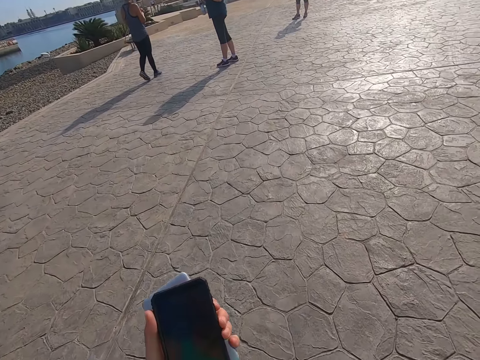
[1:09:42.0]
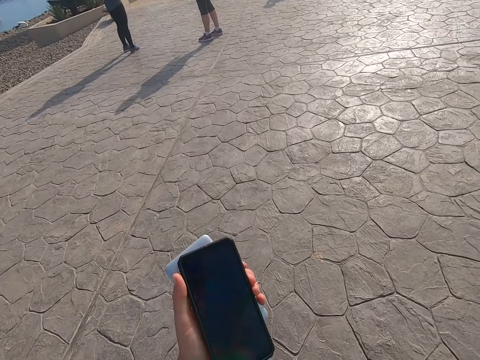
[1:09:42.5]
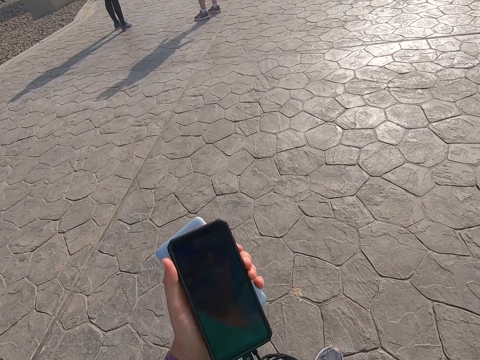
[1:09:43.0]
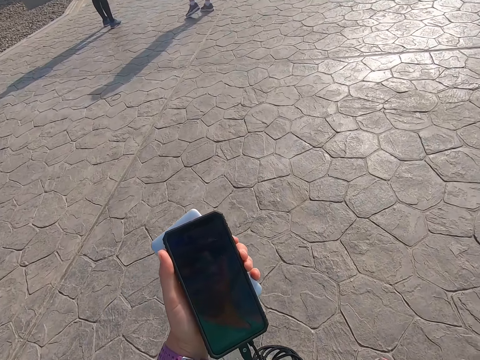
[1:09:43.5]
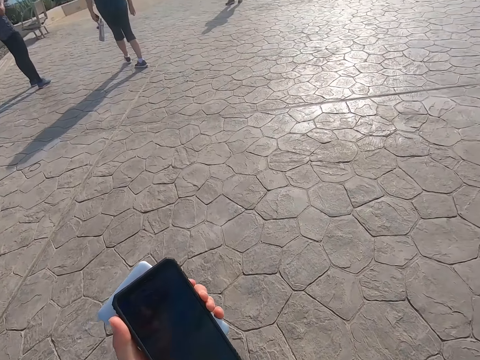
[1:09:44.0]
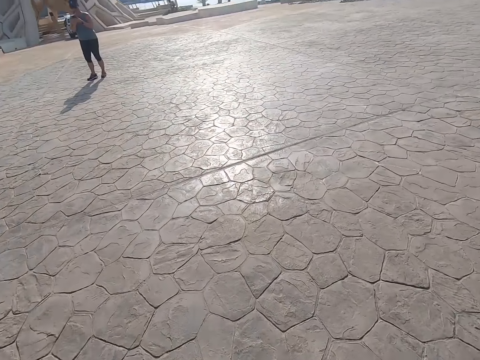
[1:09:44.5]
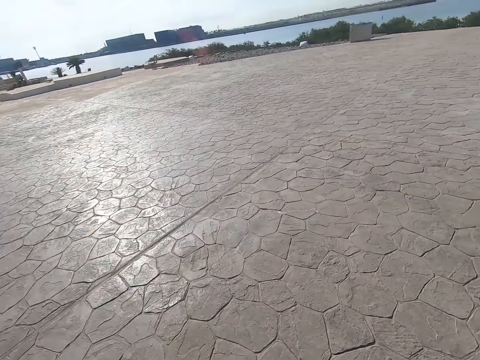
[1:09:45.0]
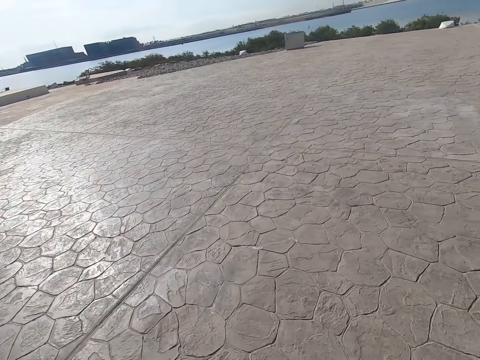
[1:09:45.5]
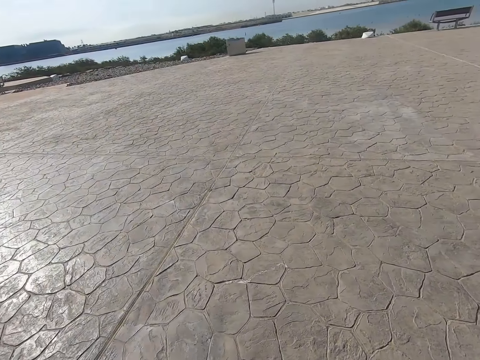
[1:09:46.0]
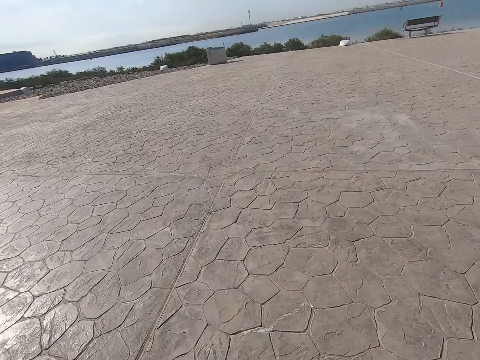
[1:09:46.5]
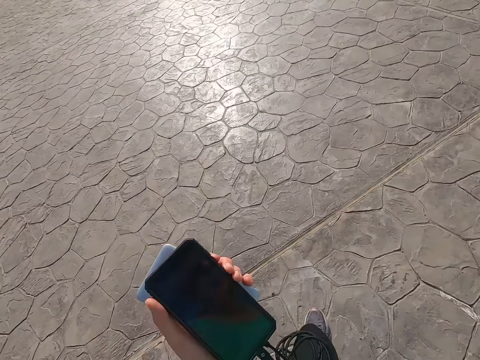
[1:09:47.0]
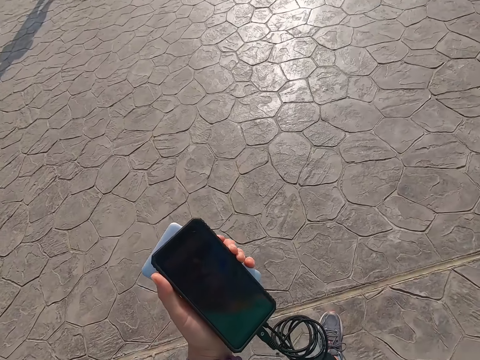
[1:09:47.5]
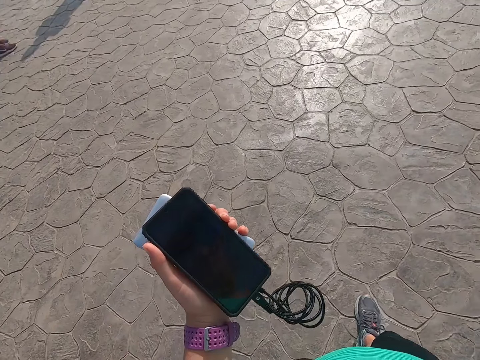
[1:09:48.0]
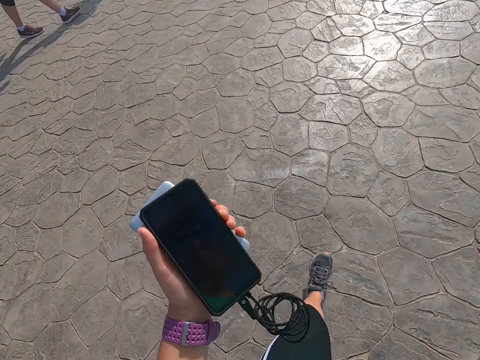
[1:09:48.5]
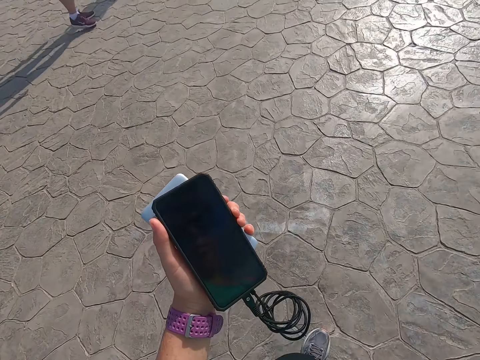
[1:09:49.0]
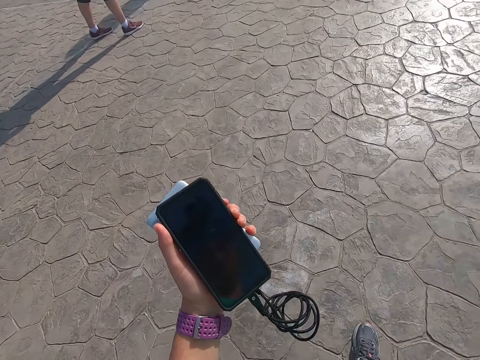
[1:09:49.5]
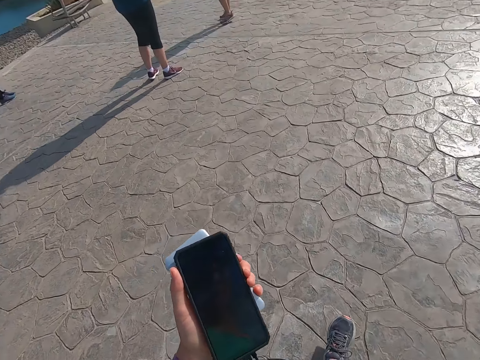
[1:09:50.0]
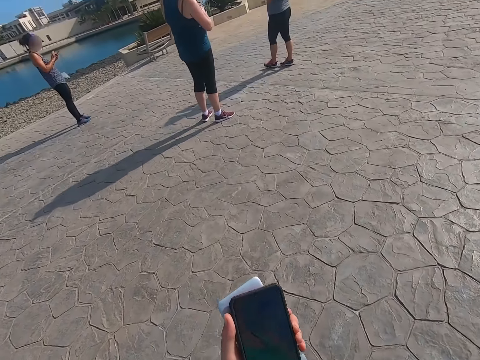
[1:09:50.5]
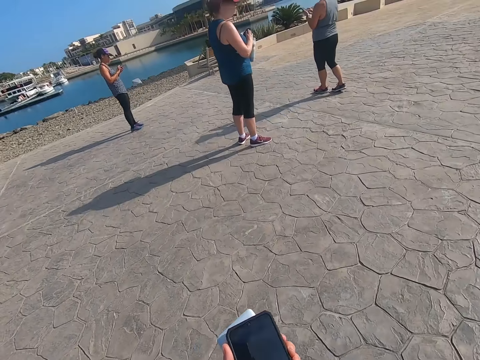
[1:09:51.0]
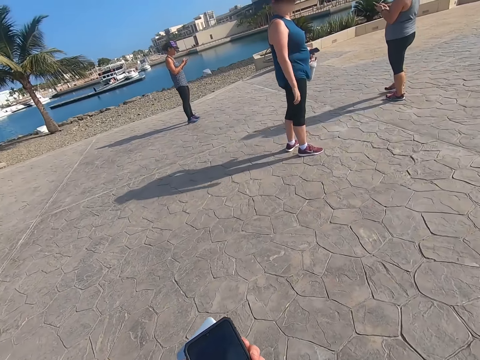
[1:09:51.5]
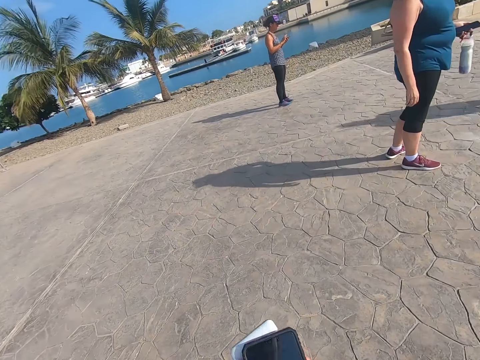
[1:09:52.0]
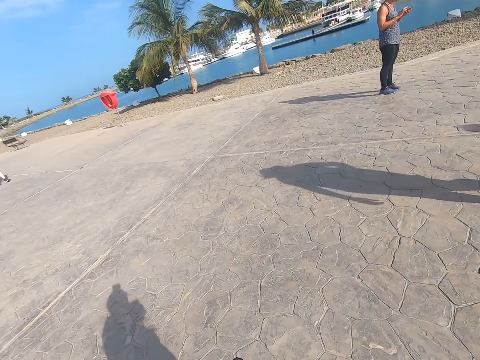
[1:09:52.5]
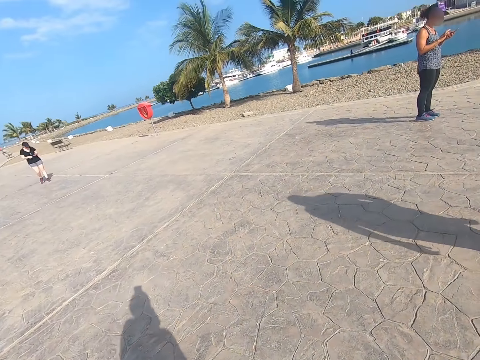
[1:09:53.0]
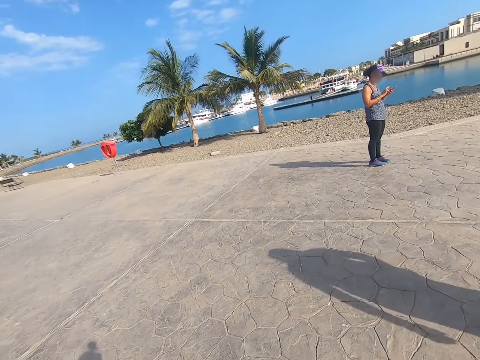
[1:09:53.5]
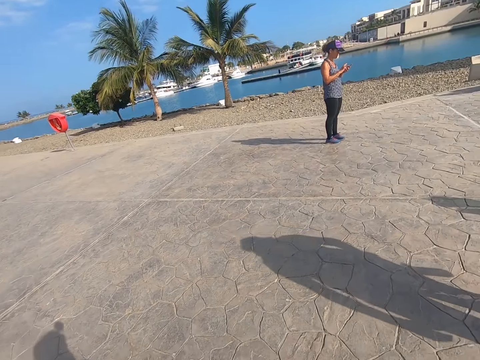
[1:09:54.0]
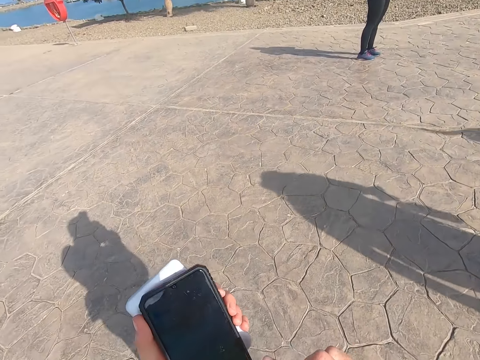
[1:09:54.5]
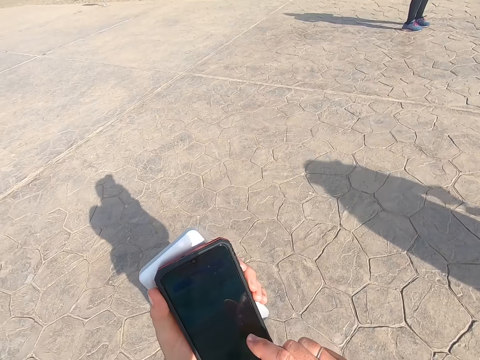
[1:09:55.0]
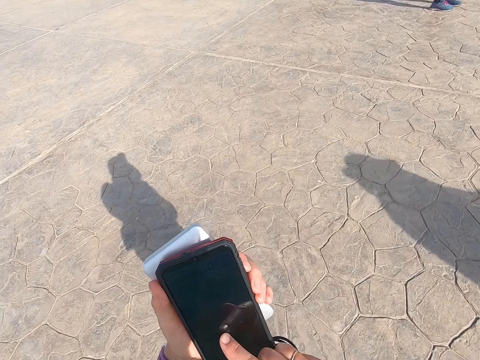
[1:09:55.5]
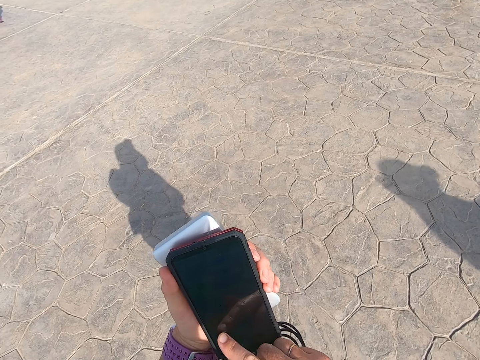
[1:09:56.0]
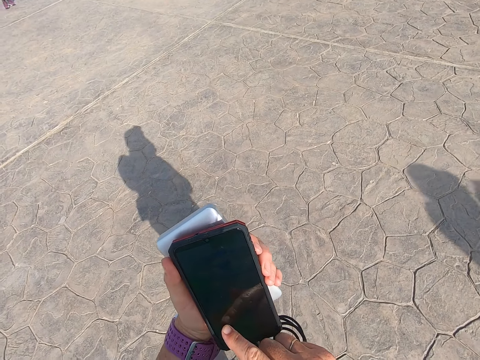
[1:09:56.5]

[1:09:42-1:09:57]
The camera wearer stares at a phone. They play a game on the cell phone. They walk on the beach park. They play a game on the cell phone. They stare at the phone. A person stops operating a phone. The camera wearer looks around the park. Another person operates a phone. The camera wearer walks on the beach park. A third person operates a phone. The camera wearer plays a game on the cell phone. They operate the phone.

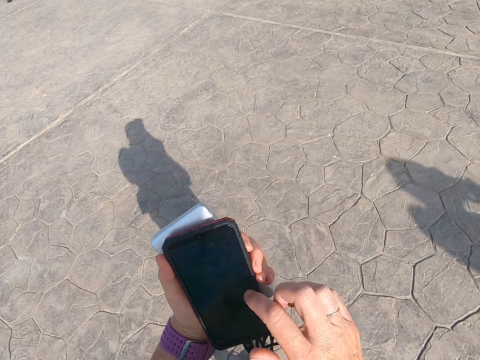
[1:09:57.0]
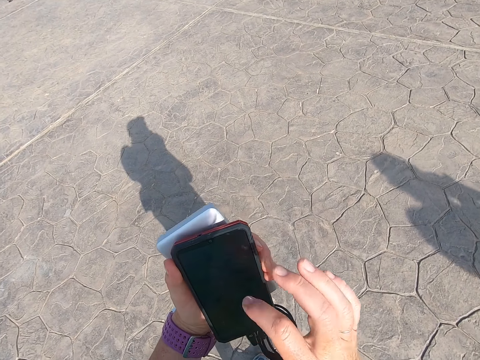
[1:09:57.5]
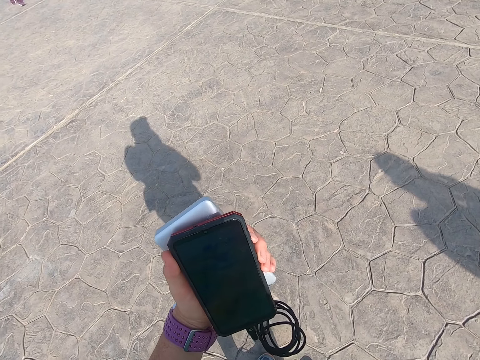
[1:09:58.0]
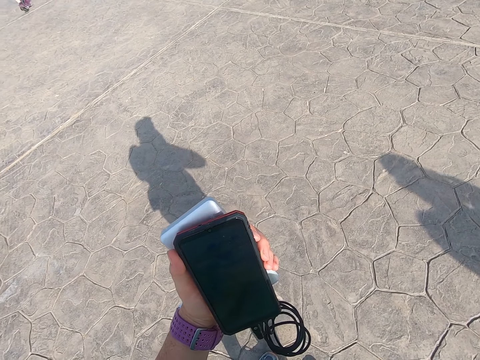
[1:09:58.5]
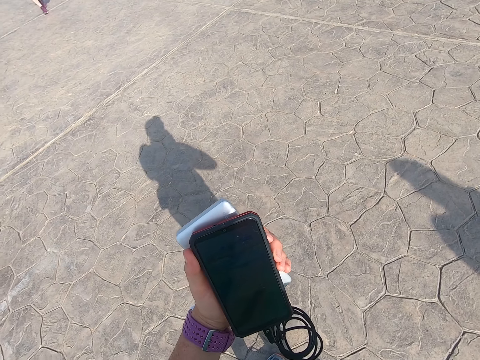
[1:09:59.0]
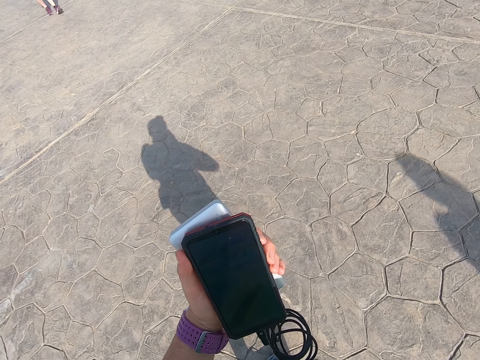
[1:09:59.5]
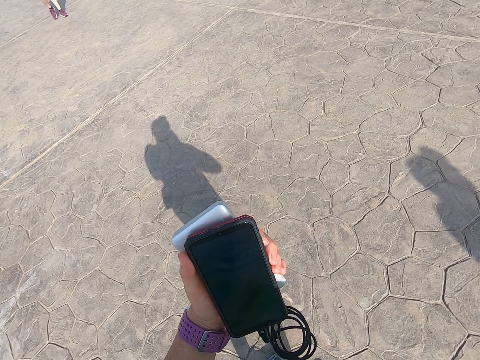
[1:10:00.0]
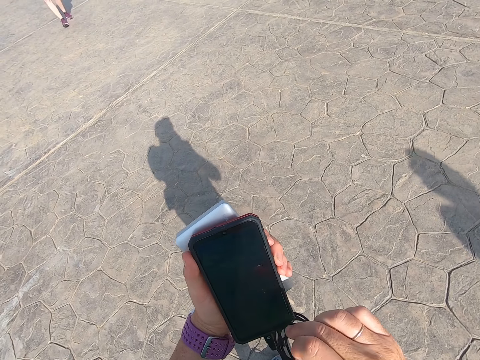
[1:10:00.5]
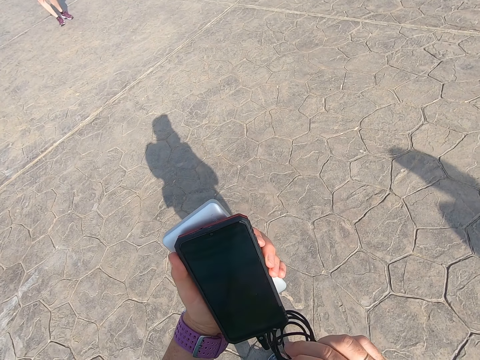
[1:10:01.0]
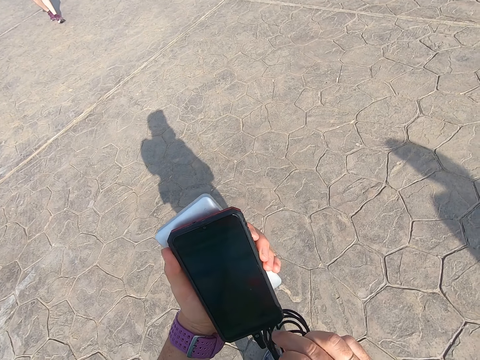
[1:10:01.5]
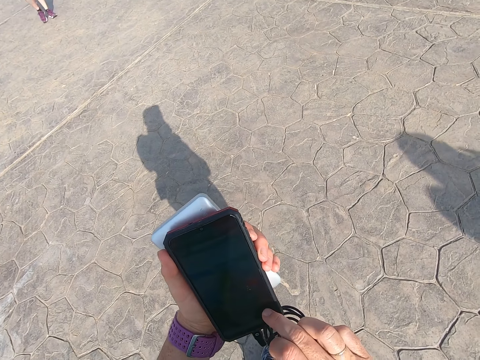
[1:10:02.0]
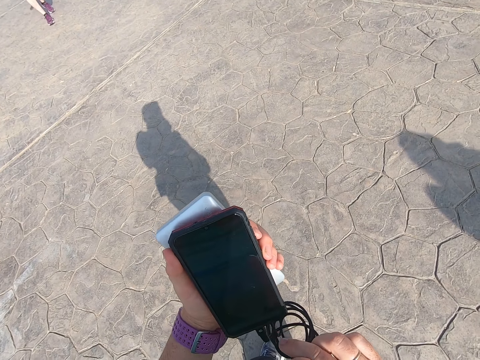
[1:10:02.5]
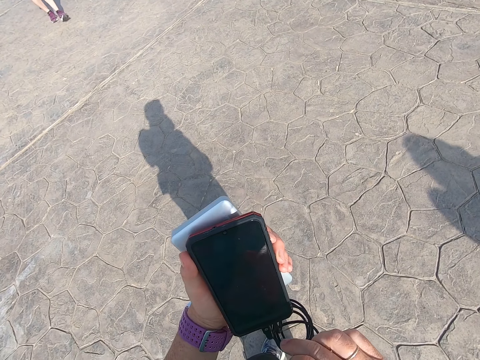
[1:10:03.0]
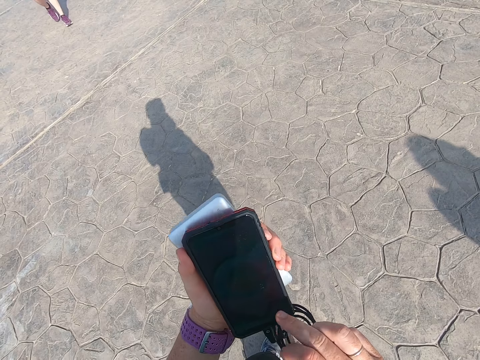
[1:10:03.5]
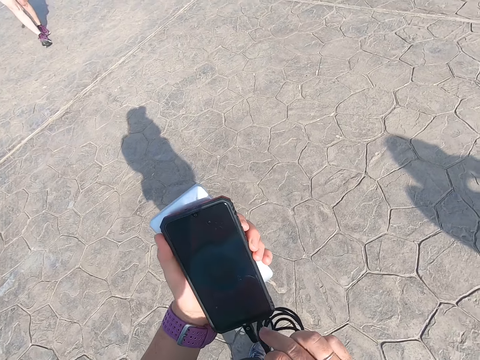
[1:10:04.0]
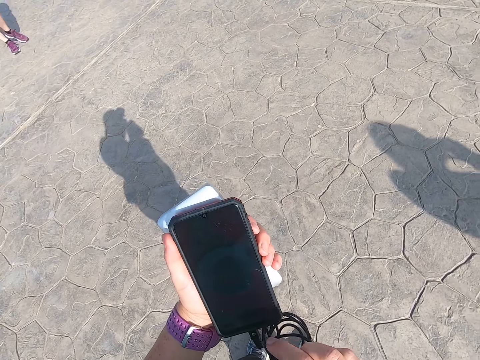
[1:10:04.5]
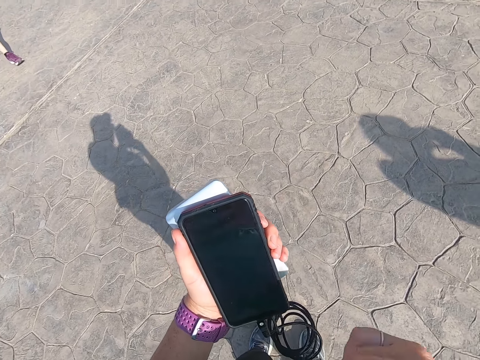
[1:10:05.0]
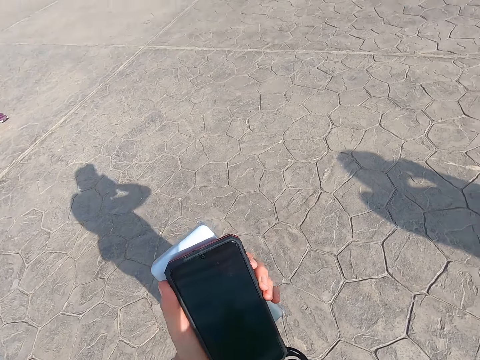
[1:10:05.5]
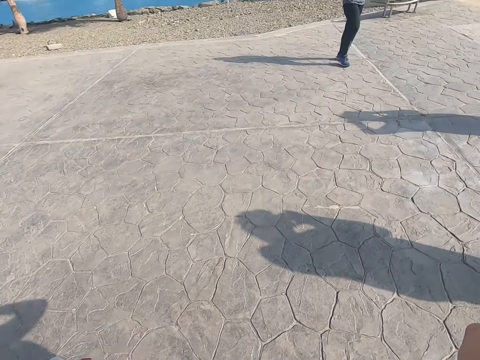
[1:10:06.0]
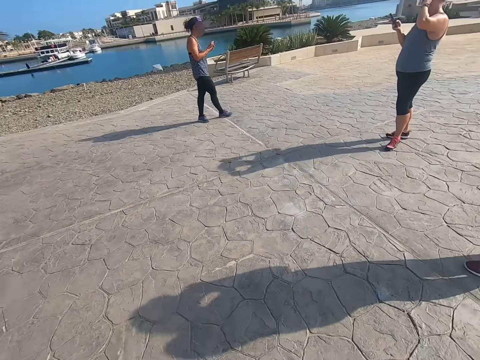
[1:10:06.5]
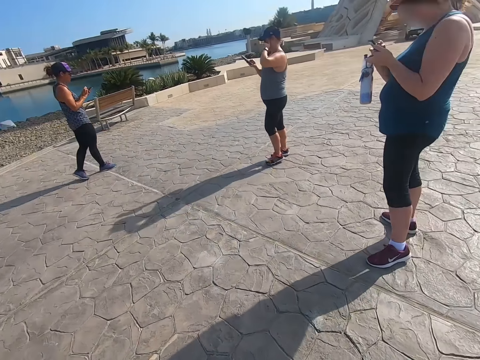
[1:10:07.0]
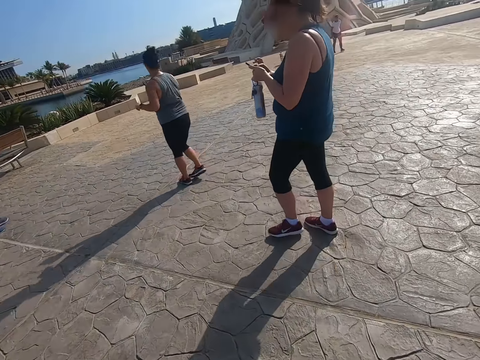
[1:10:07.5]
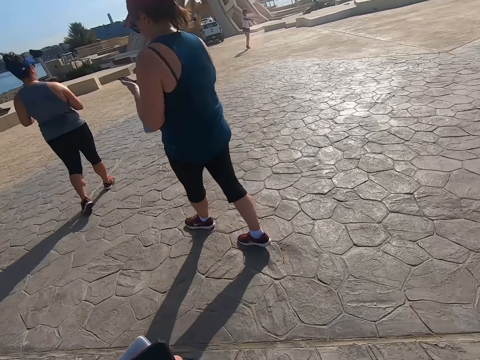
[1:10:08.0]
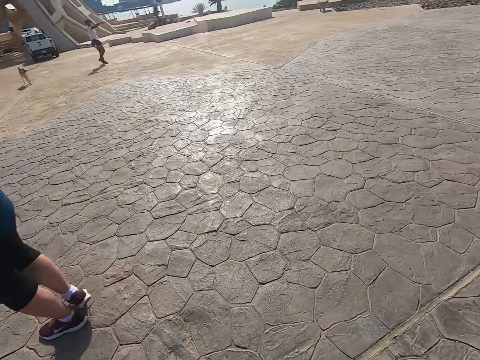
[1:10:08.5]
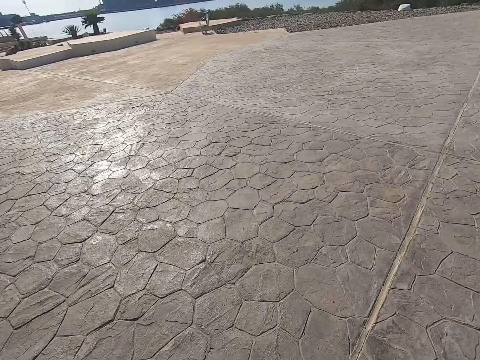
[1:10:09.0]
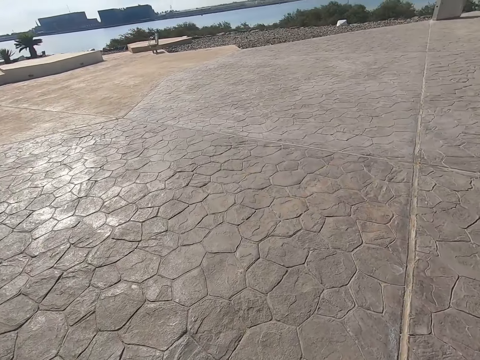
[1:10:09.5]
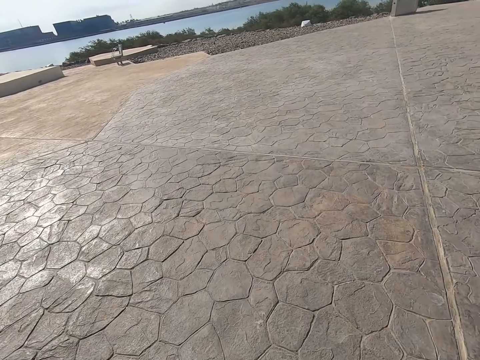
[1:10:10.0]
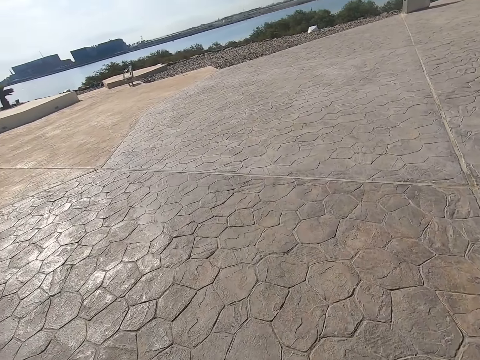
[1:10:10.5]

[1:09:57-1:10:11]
The camera wearer stands on the beach park. They play a game on the cell phone. A person walks around the park. The camera wearer walks on the beach park. They turn around.
